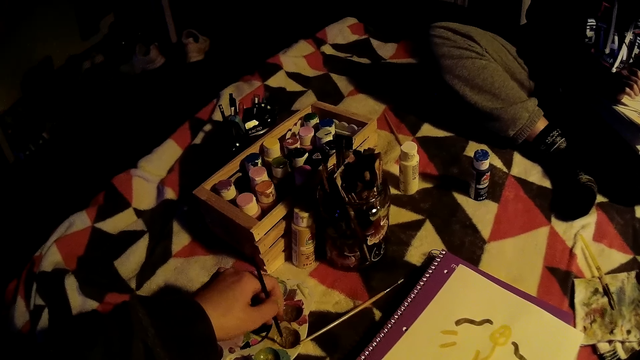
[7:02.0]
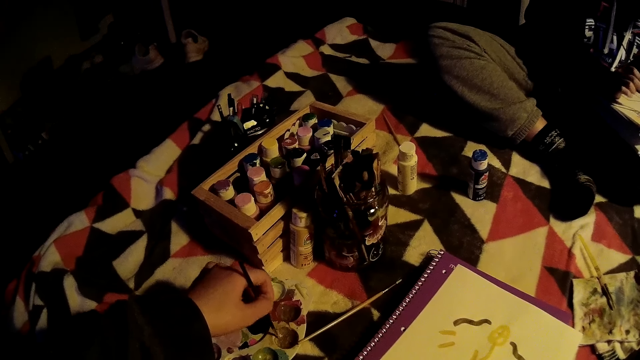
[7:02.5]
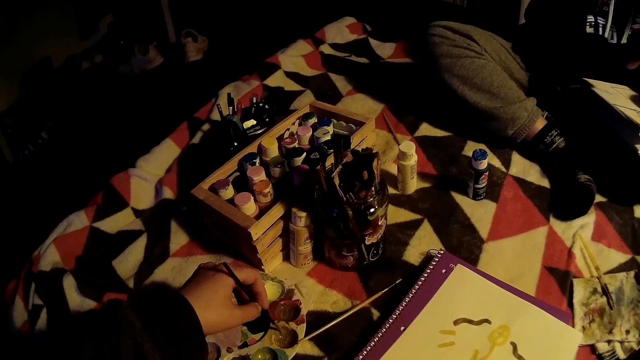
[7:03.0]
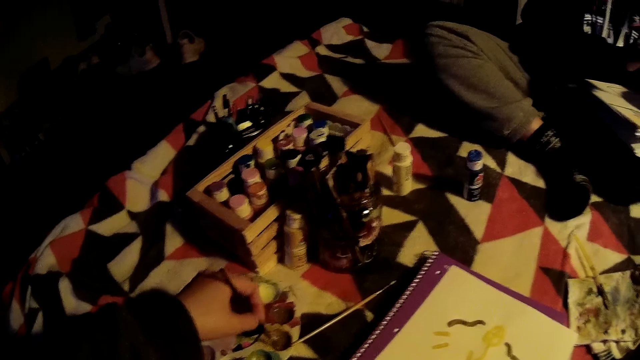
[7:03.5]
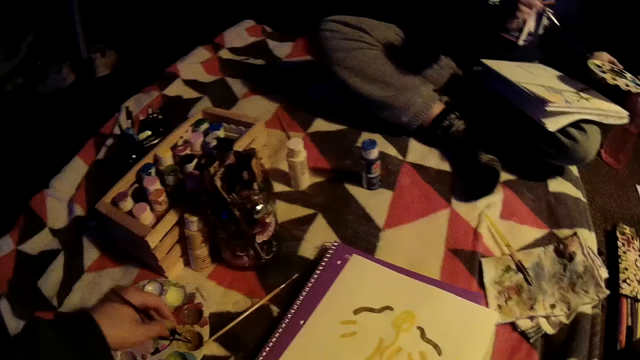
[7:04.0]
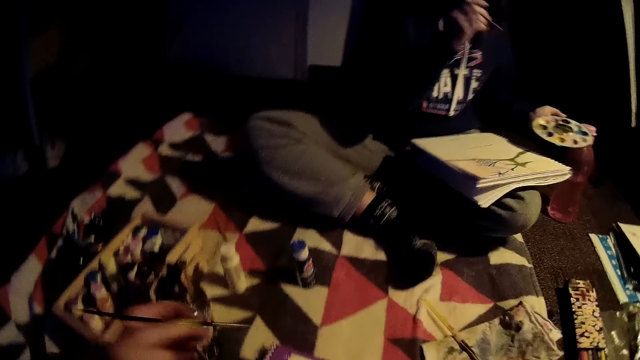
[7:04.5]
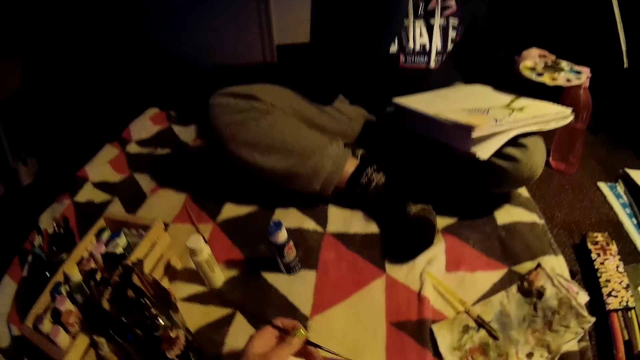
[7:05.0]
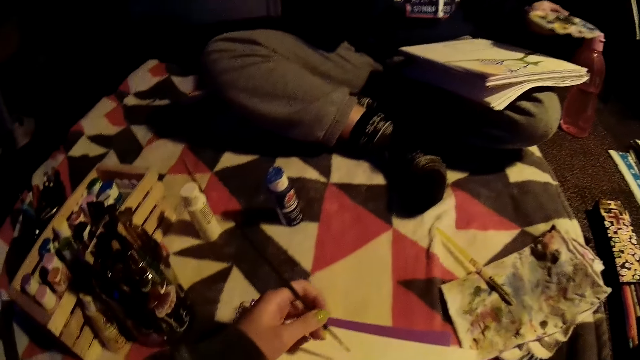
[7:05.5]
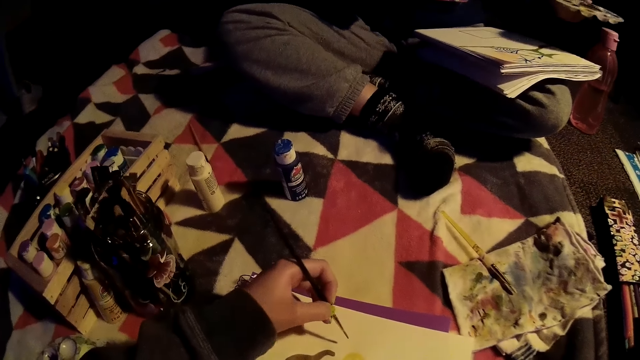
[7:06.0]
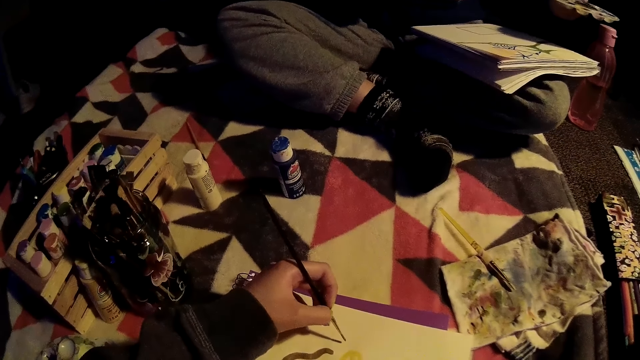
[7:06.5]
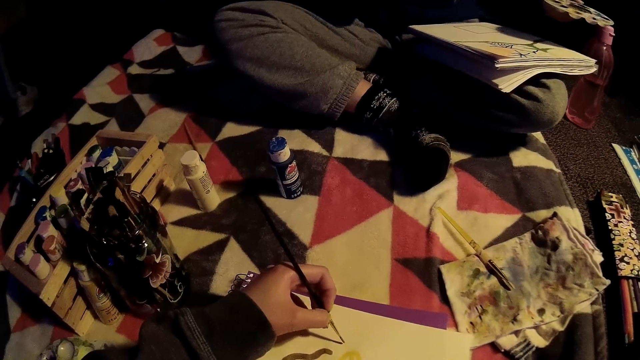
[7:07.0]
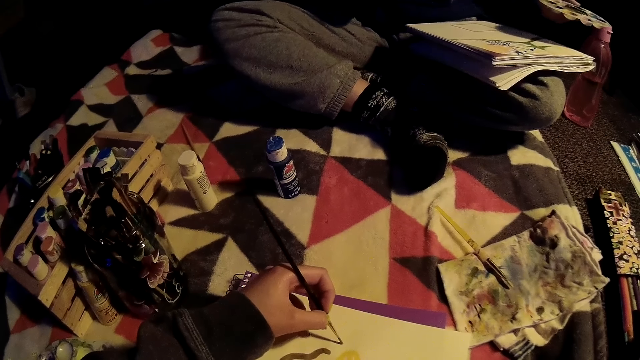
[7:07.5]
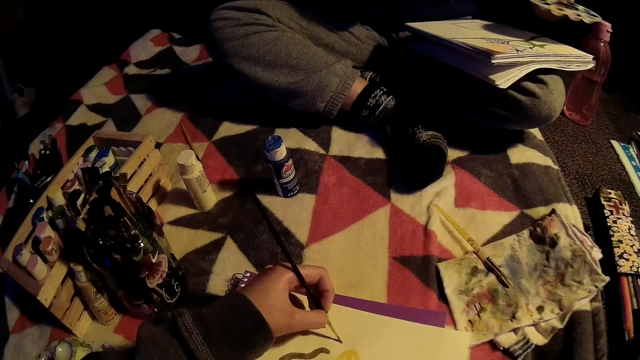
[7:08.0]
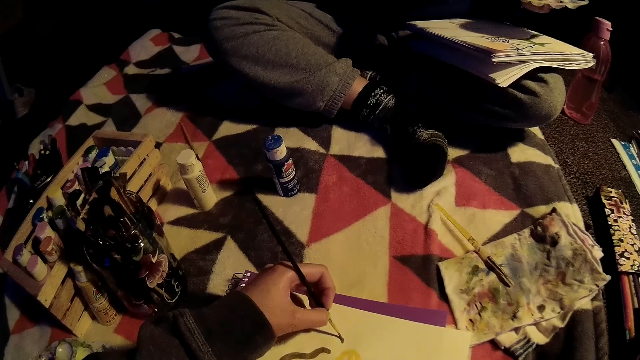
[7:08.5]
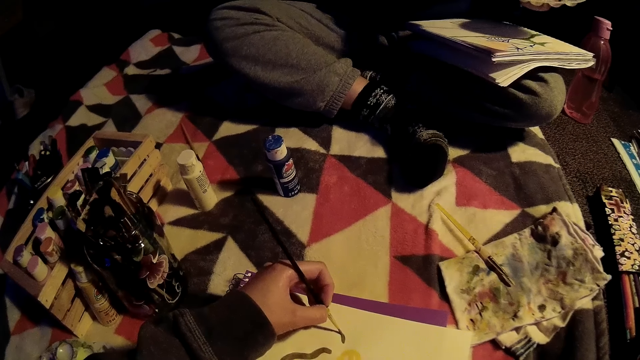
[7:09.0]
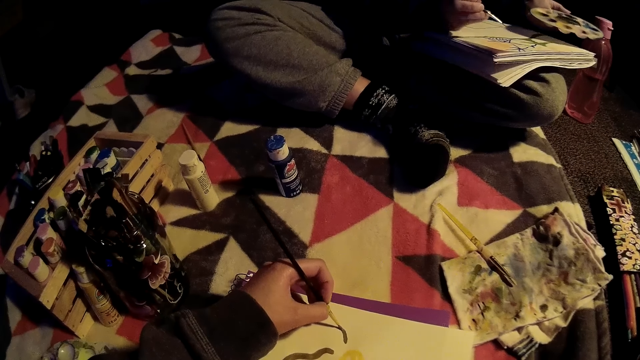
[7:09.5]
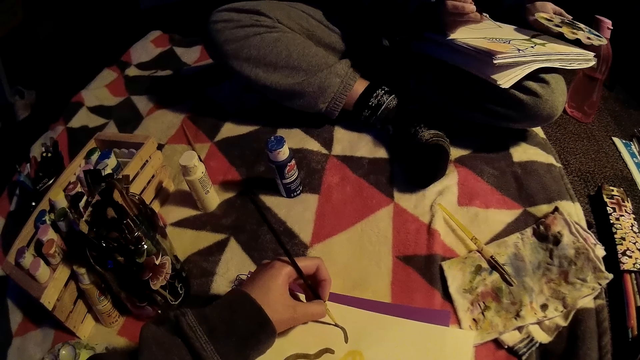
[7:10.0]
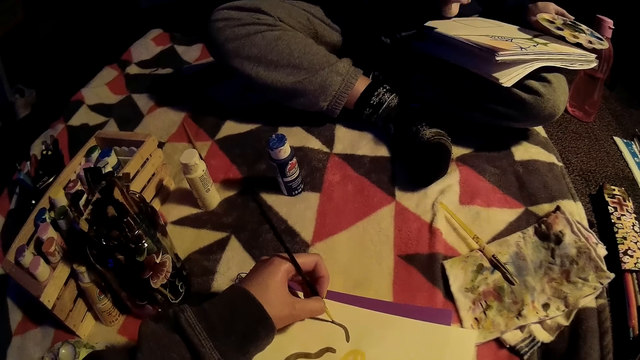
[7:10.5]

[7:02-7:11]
The girl takes ink from the palette with the brush in her right hand. The camera wearer paints on the canvas with the brush in her left hand.

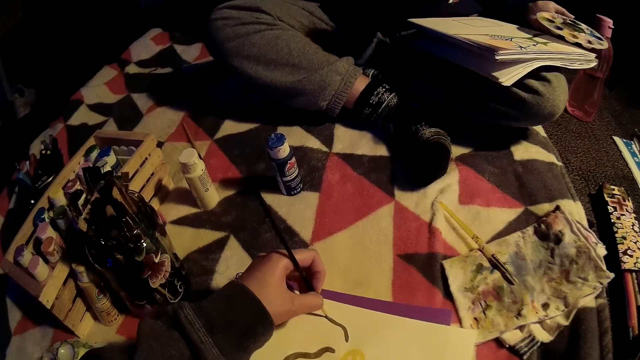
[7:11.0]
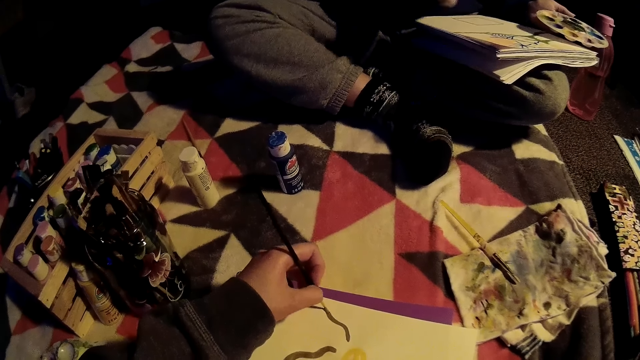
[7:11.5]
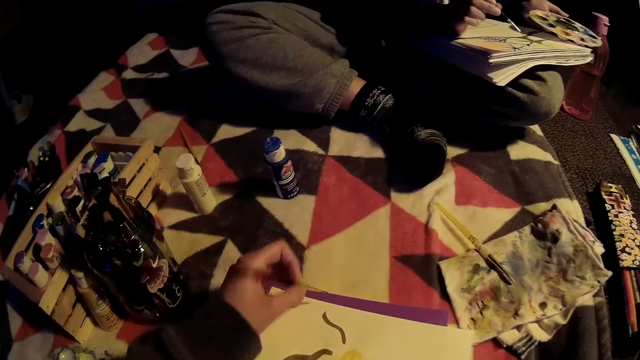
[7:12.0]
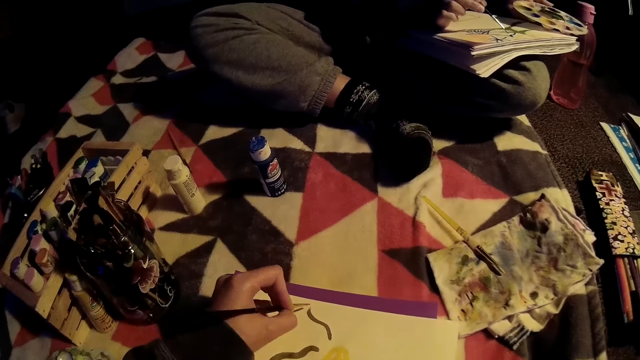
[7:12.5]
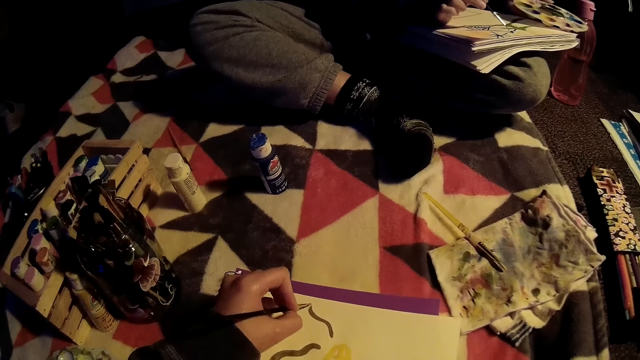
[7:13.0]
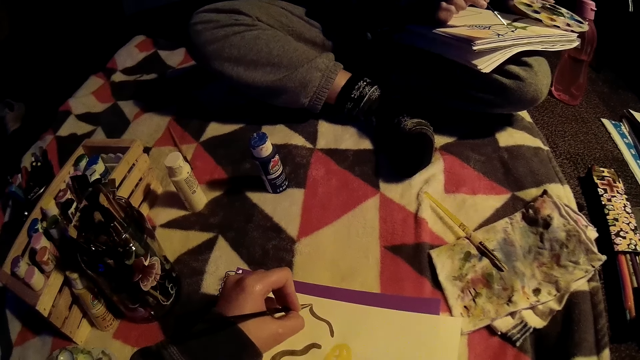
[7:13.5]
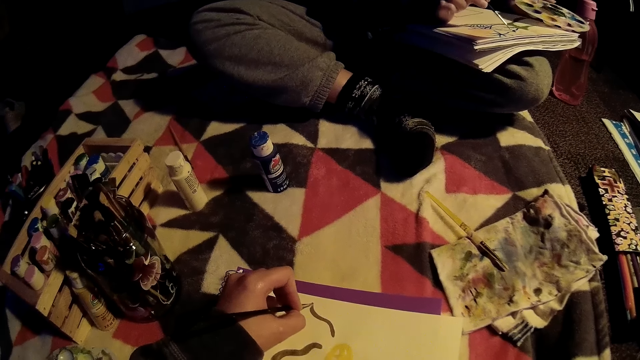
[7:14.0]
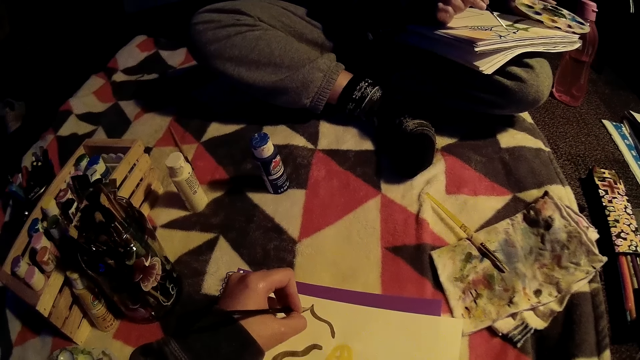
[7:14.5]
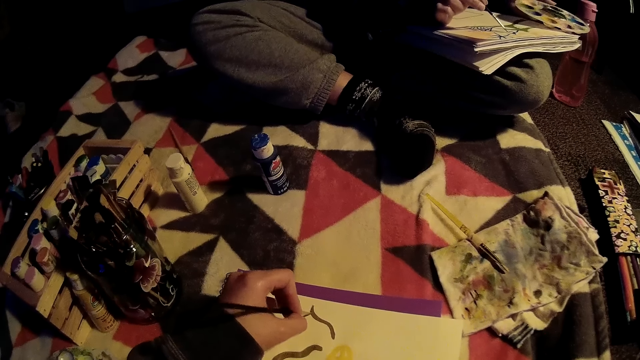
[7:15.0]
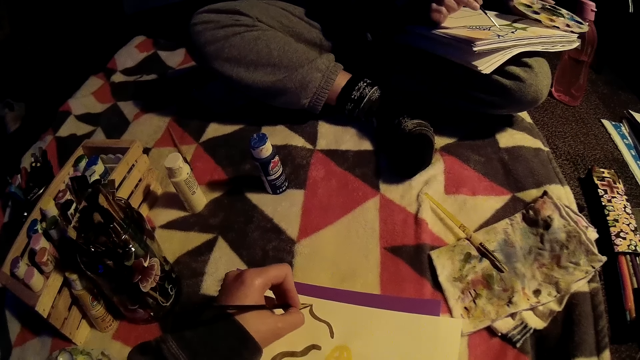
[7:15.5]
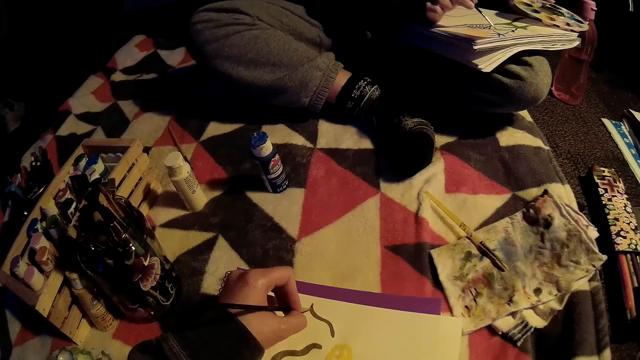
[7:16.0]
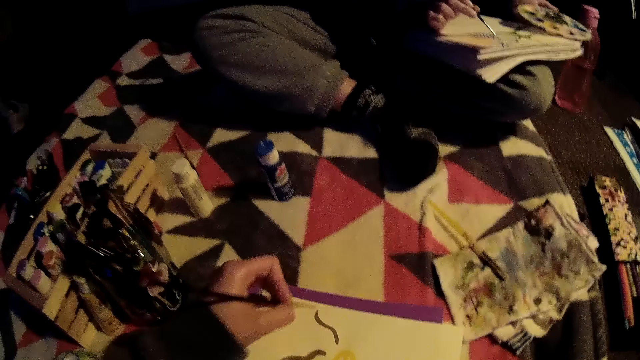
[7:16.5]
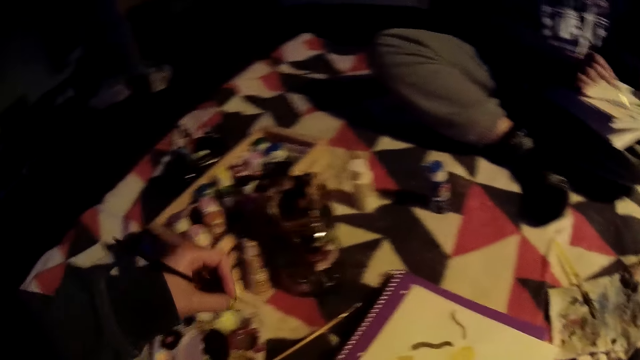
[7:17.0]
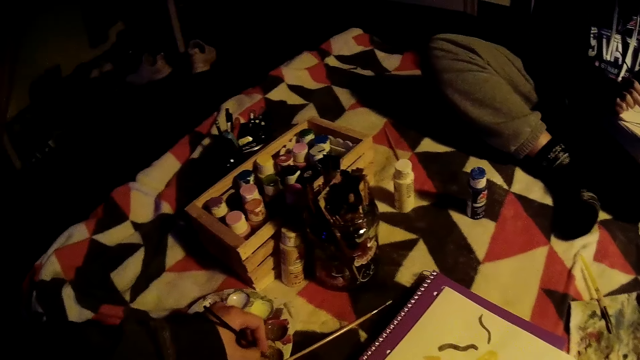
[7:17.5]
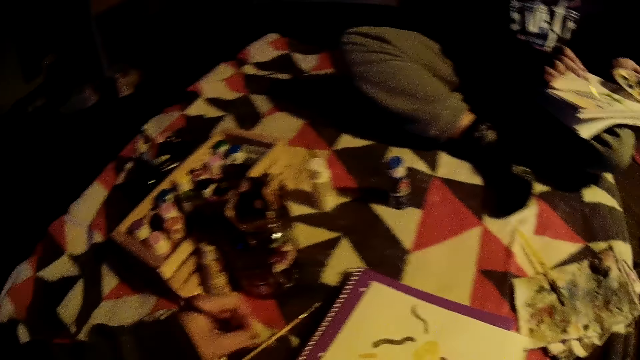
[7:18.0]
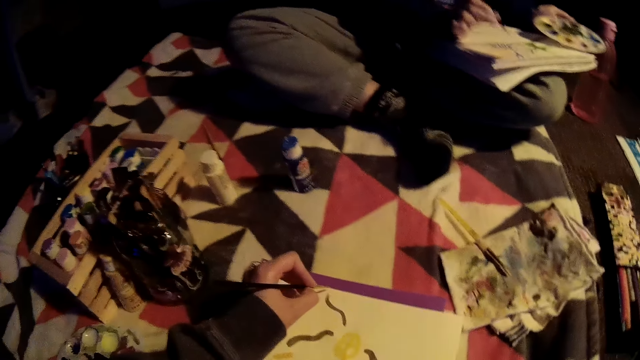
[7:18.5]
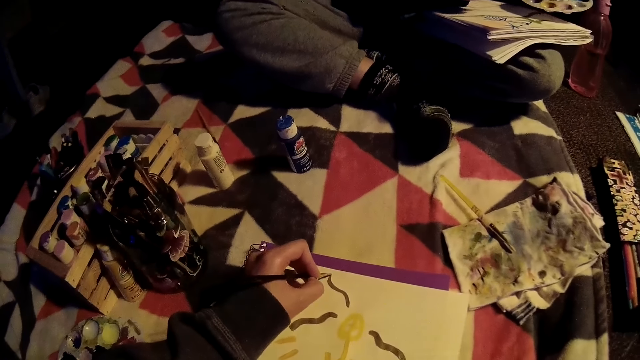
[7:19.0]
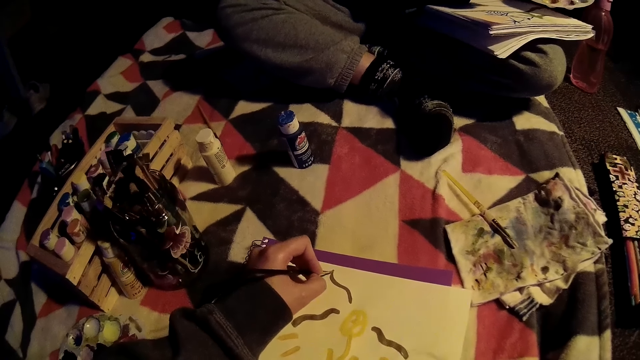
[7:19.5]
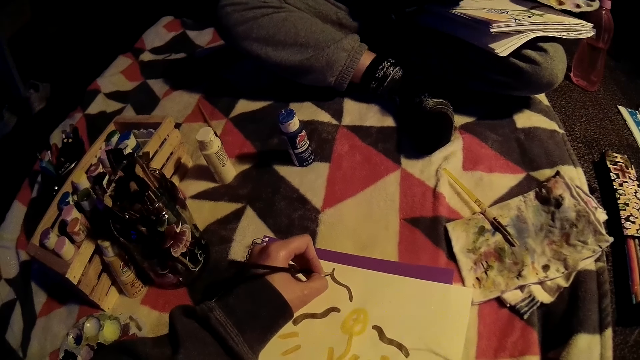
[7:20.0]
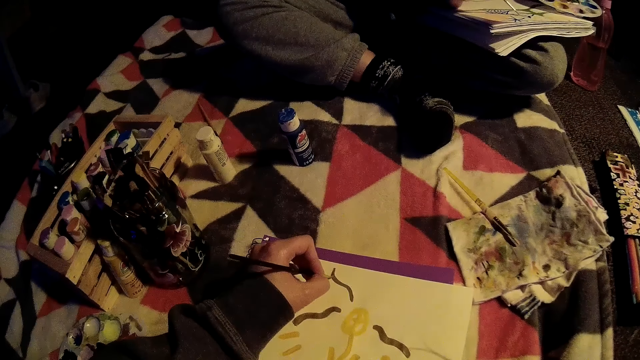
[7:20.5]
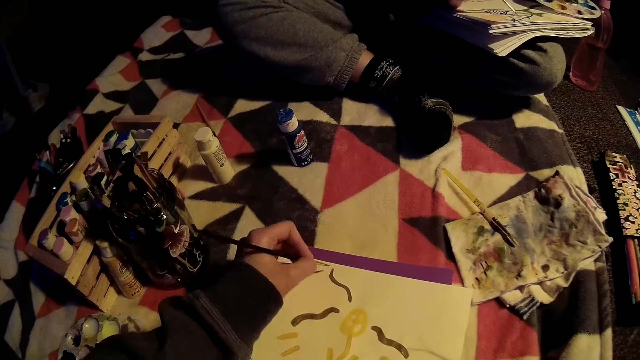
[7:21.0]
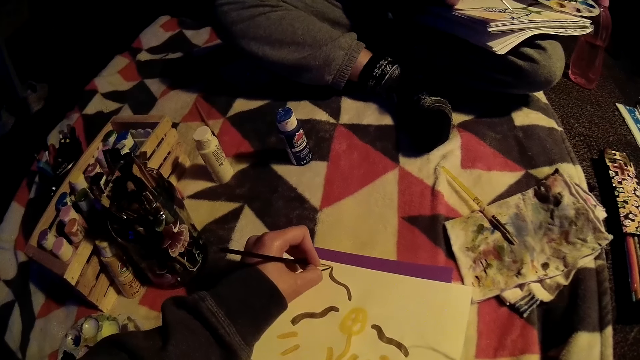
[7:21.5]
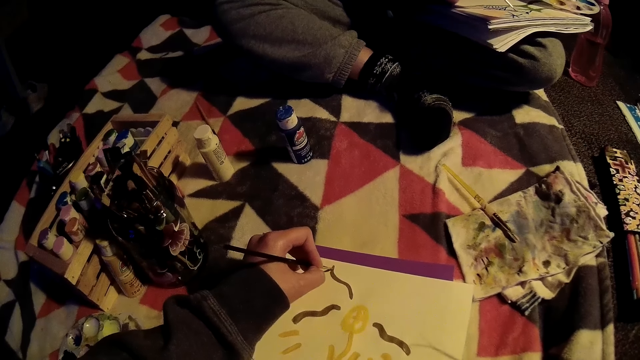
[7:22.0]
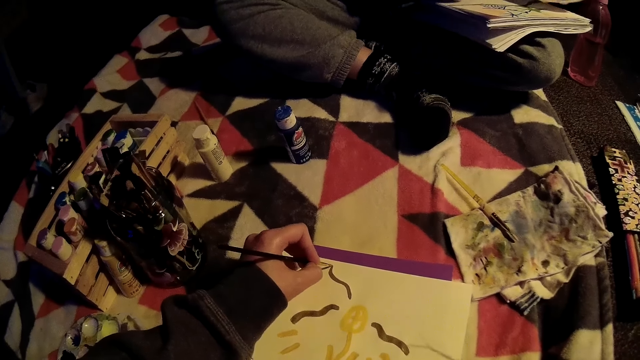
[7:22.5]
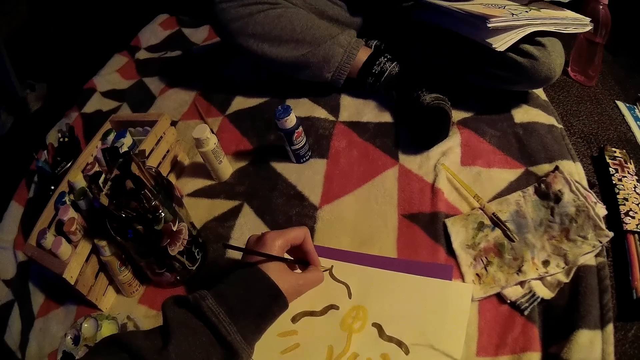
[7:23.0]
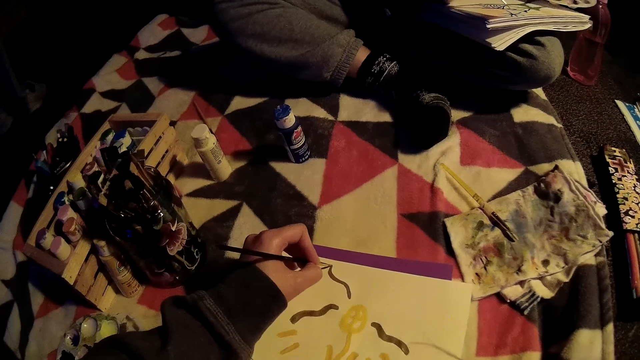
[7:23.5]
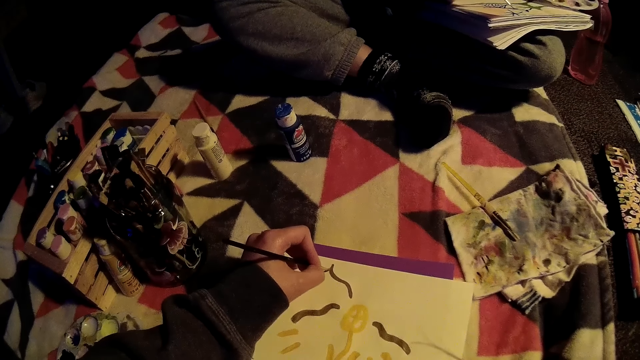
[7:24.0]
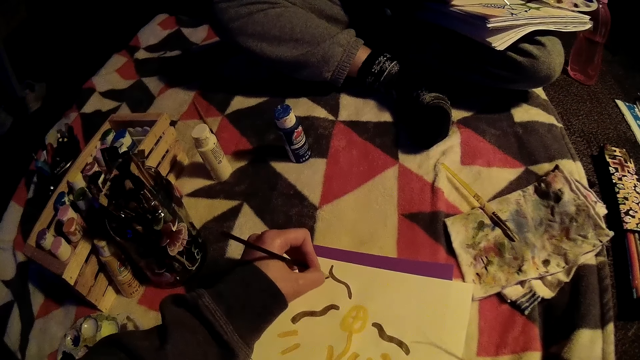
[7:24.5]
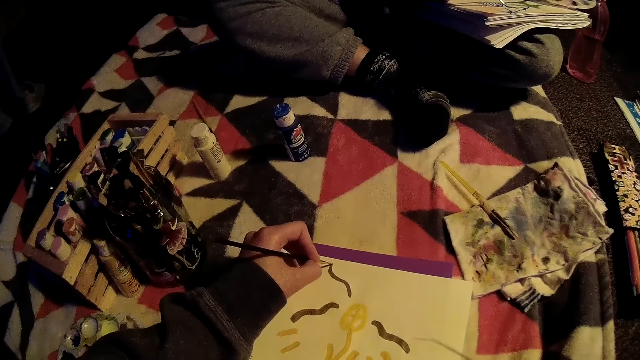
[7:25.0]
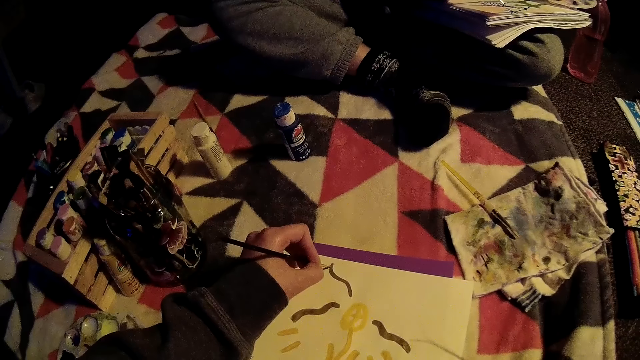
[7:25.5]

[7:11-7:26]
The girl paints on the canvas with the brush in her right hand. The camera wearer takes ink from the palette with the brush in her left hand. She paints on the canvas with the brush in her left hand.
